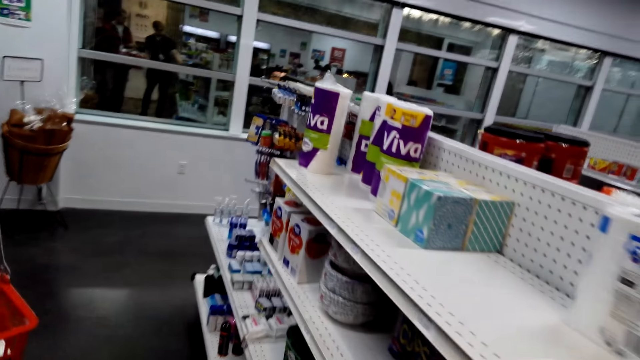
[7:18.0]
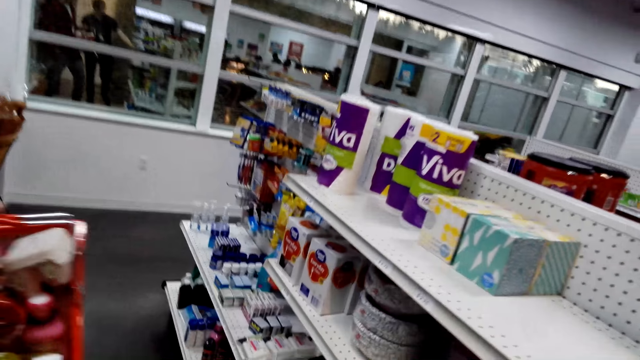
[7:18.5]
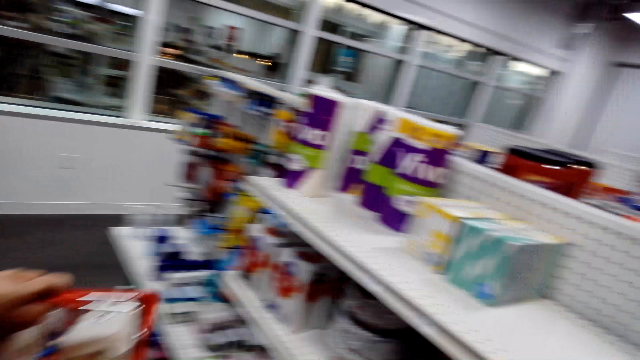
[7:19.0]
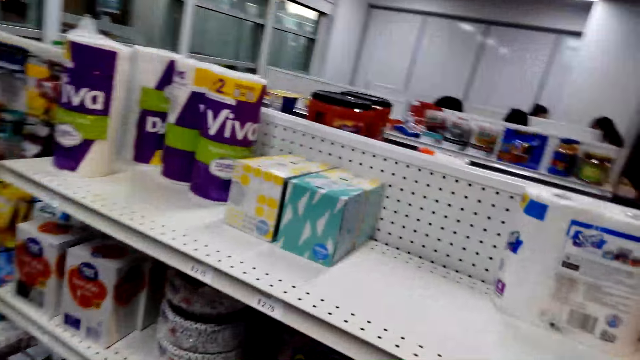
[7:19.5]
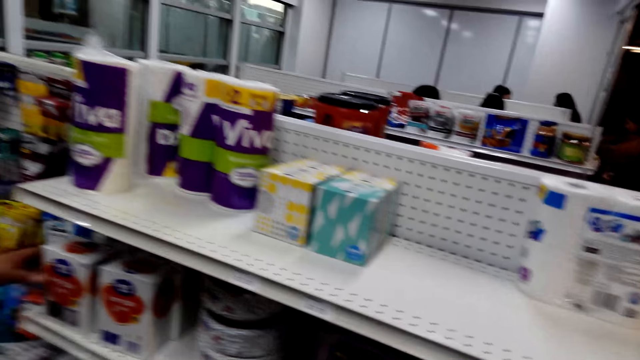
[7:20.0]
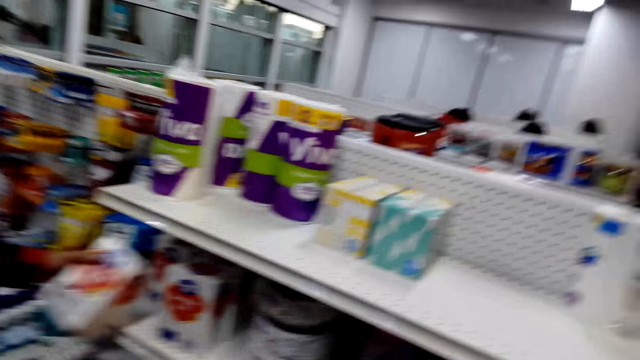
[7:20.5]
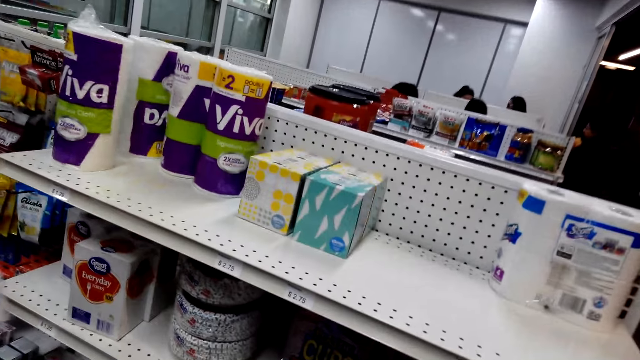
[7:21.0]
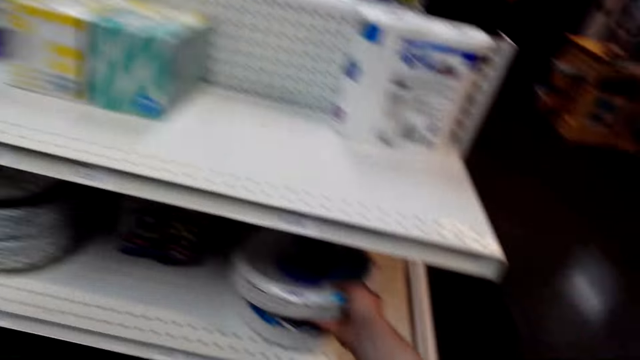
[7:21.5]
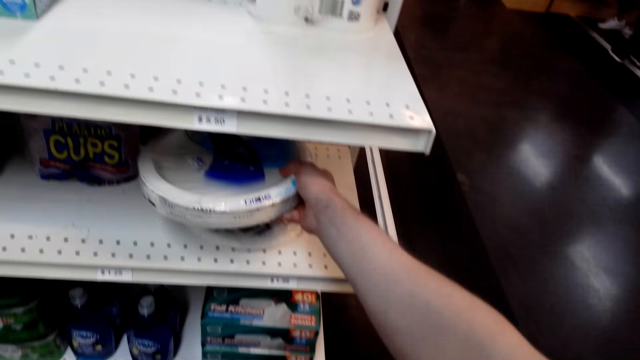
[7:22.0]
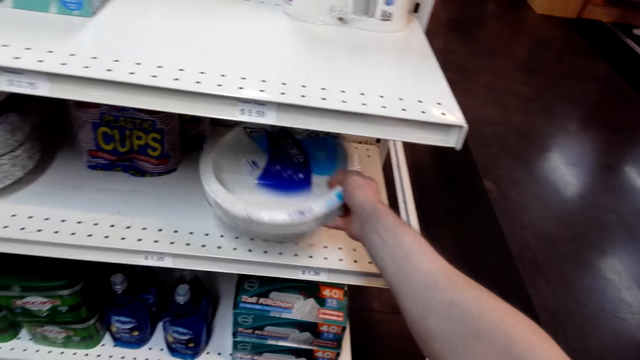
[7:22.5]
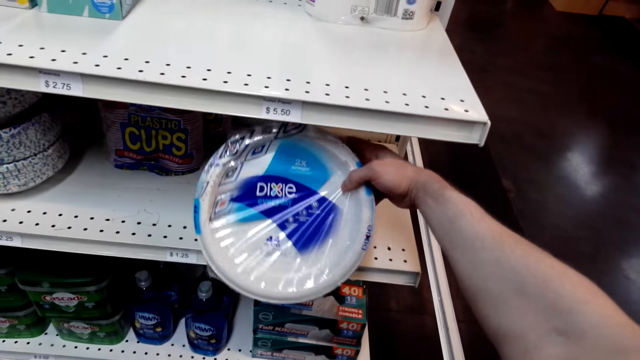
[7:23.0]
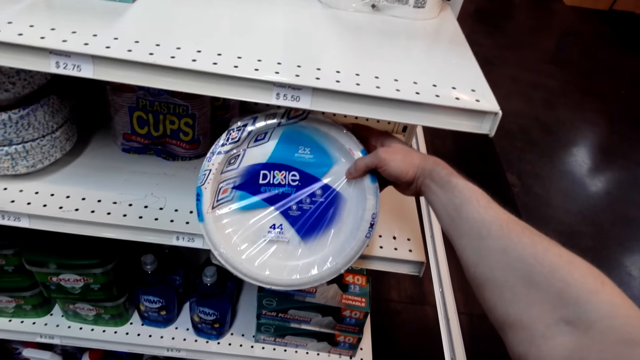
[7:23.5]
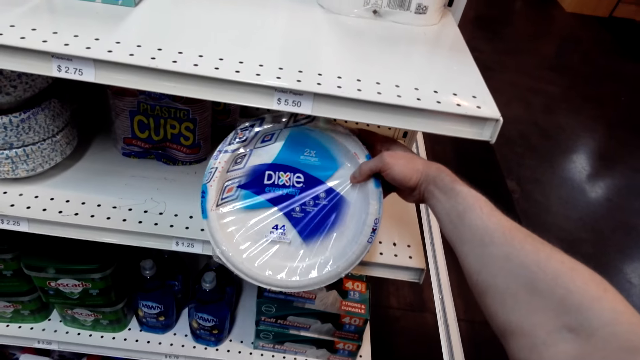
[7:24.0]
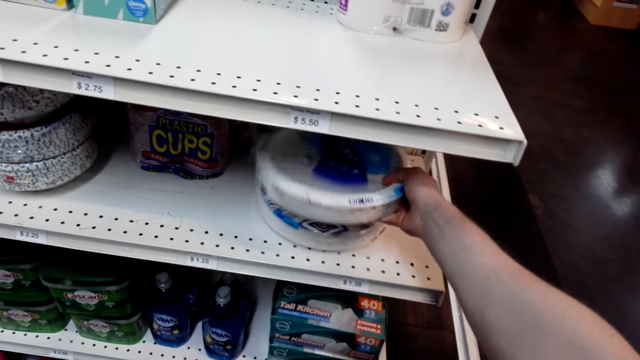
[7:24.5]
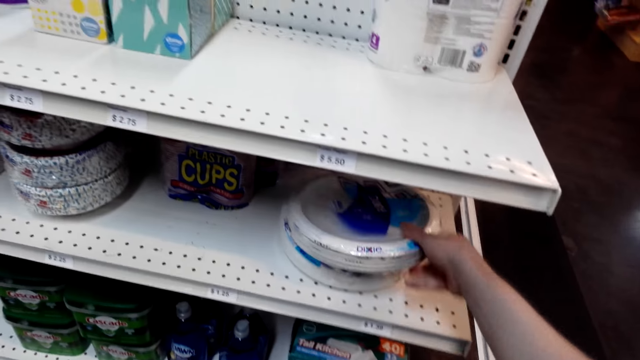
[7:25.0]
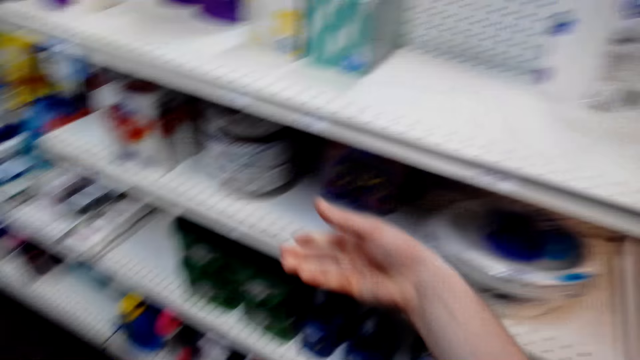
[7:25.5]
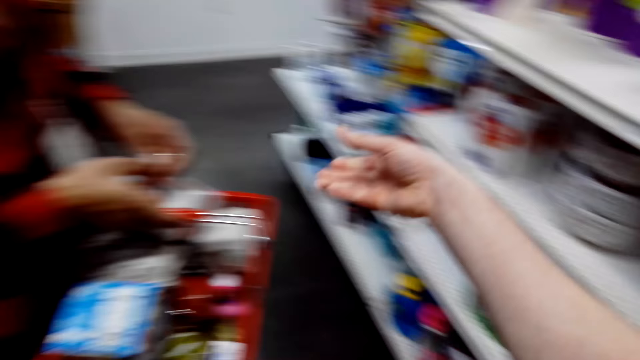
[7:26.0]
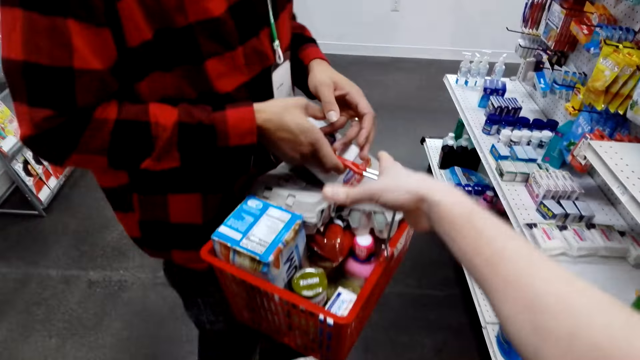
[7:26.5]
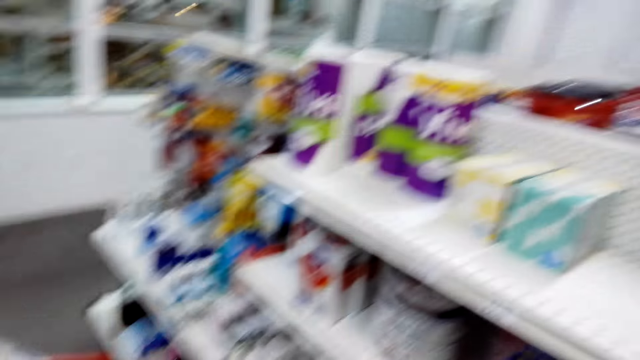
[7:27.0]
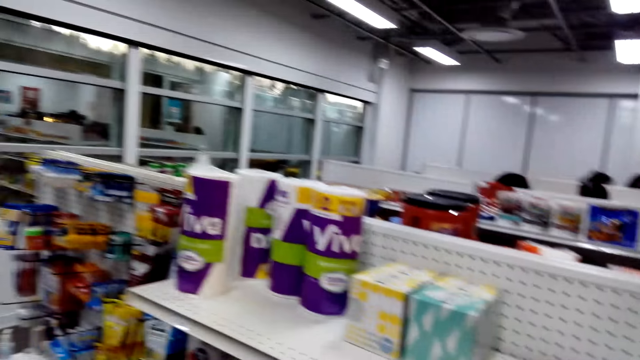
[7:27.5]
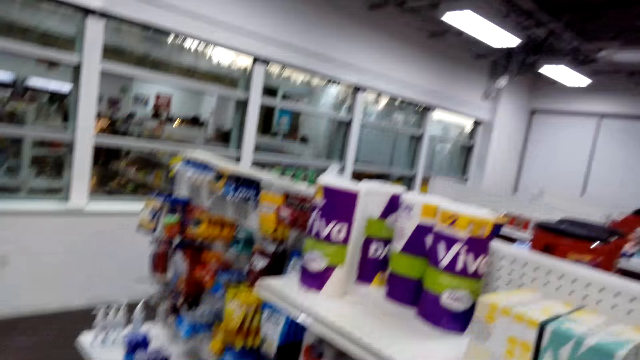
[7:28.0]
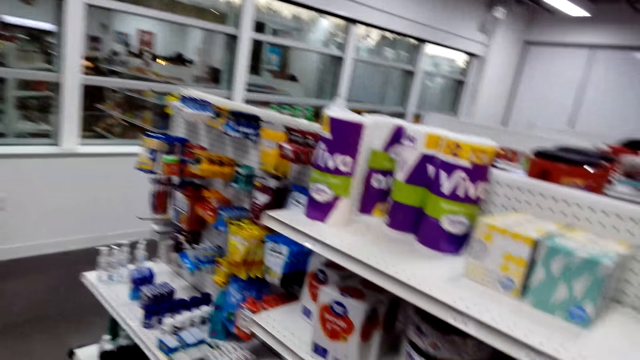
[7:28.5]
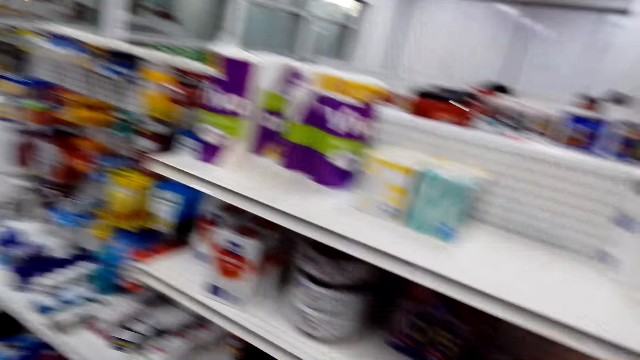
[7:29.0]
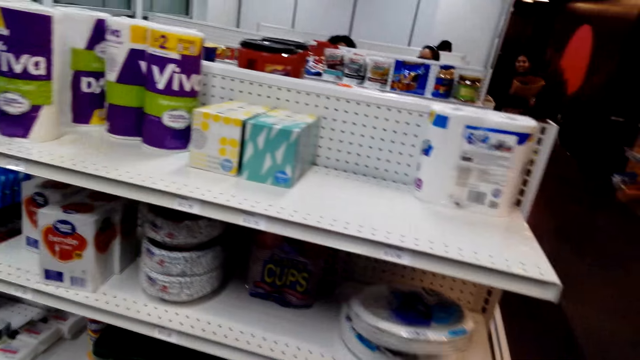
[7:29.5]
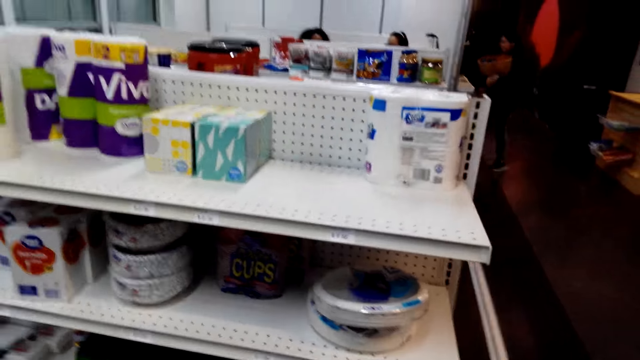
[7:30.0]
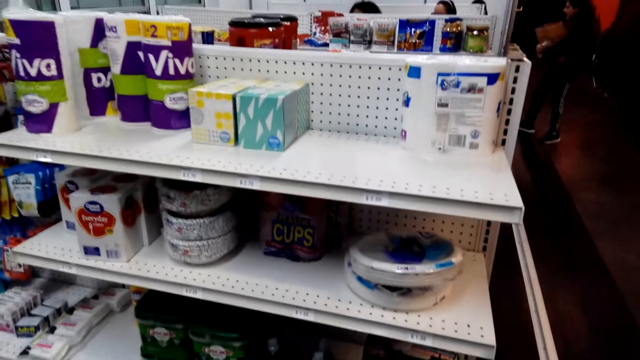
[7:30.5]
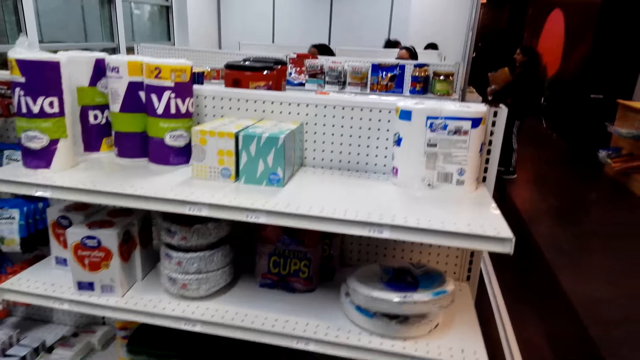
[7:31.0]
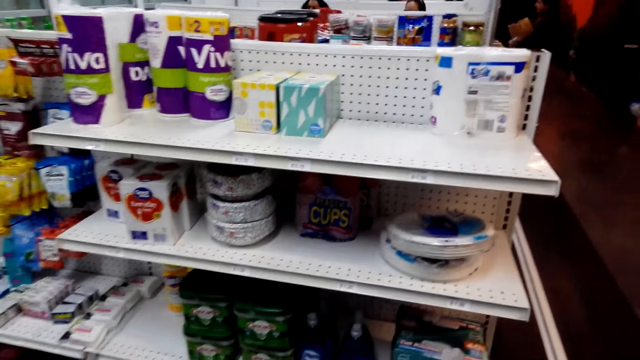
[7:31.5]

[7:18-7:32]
A man takes a packet of milk from the shelf. The camera wearer takes plates from the shelf. They look at the plates. They put the plates in the shelf. They put nothing in the shopping basket. They look around the shelf.

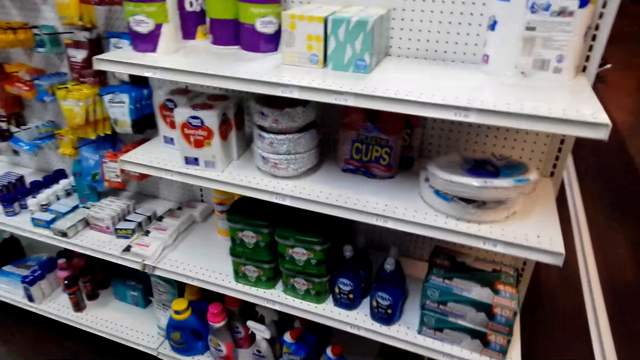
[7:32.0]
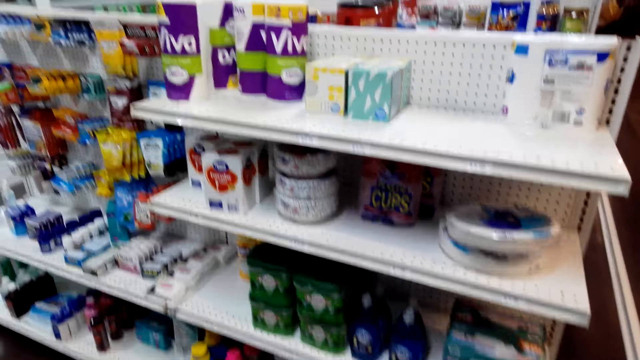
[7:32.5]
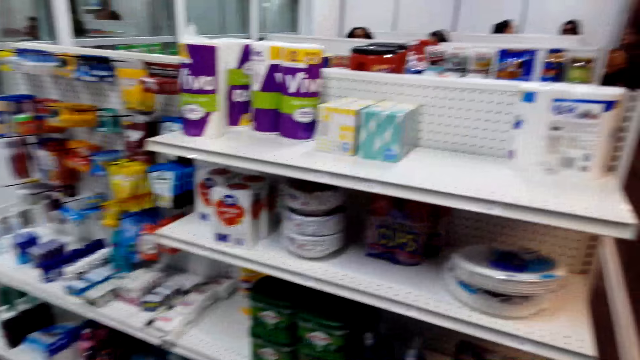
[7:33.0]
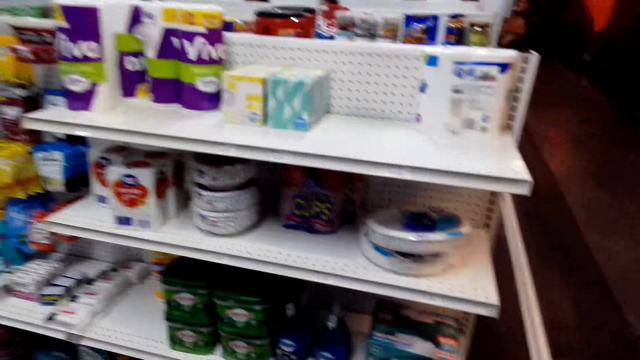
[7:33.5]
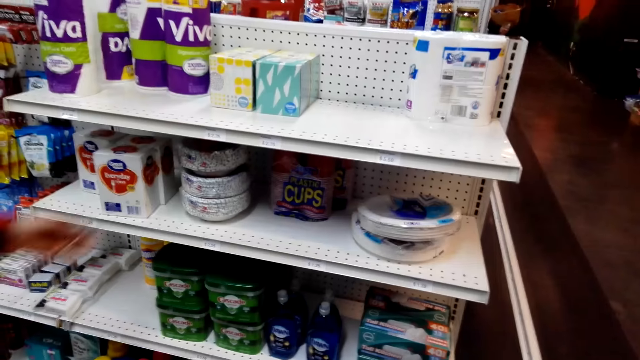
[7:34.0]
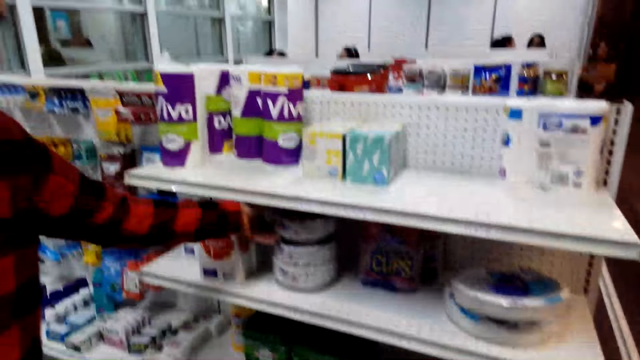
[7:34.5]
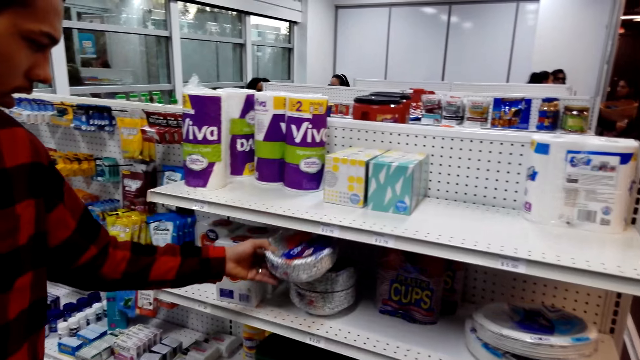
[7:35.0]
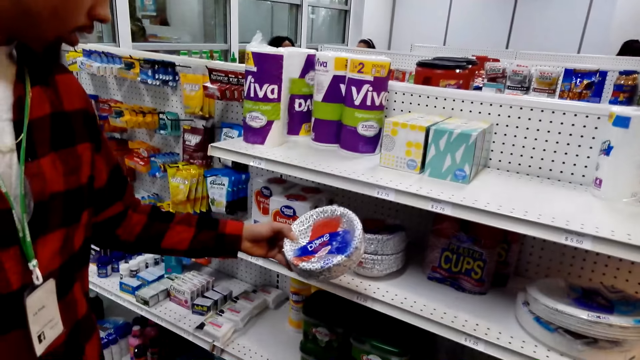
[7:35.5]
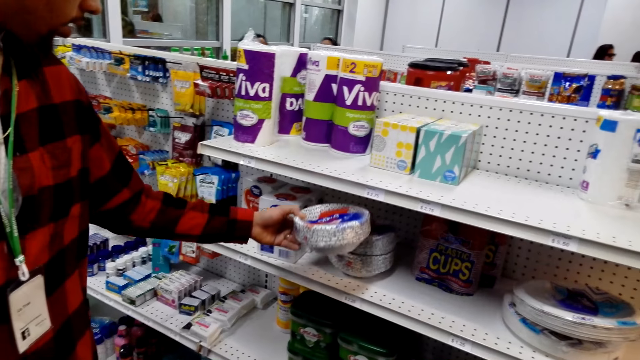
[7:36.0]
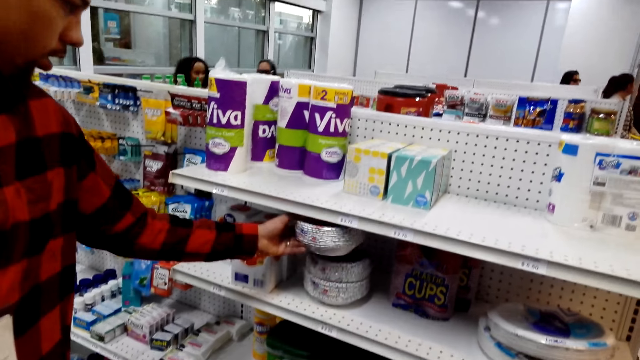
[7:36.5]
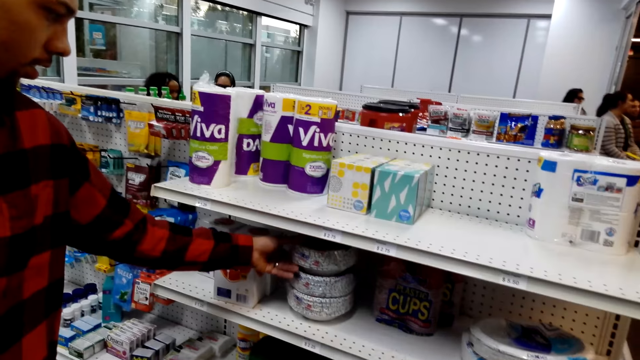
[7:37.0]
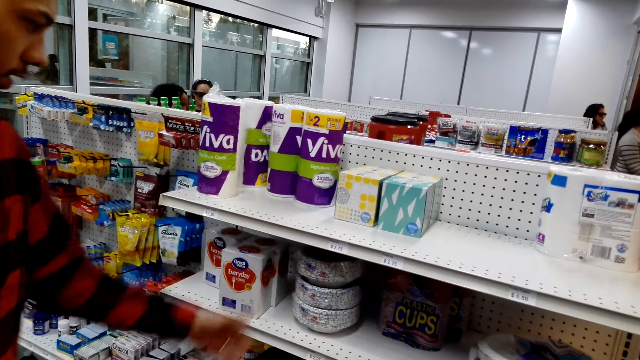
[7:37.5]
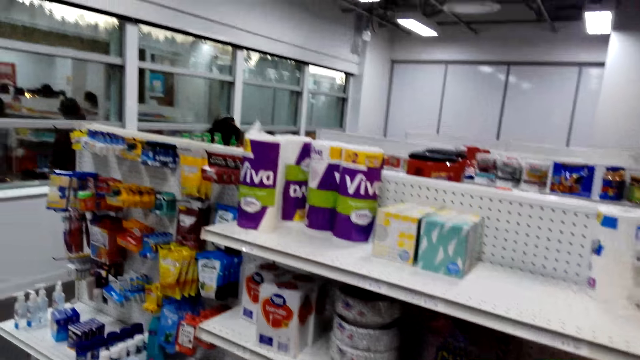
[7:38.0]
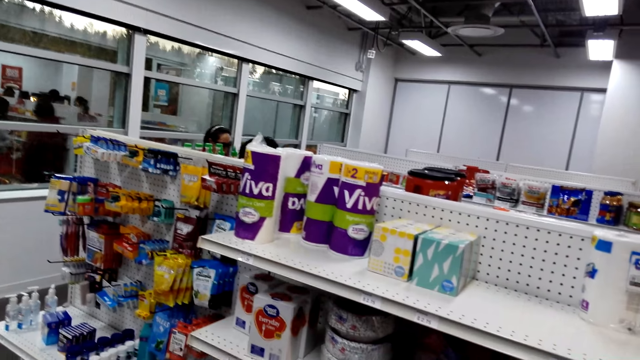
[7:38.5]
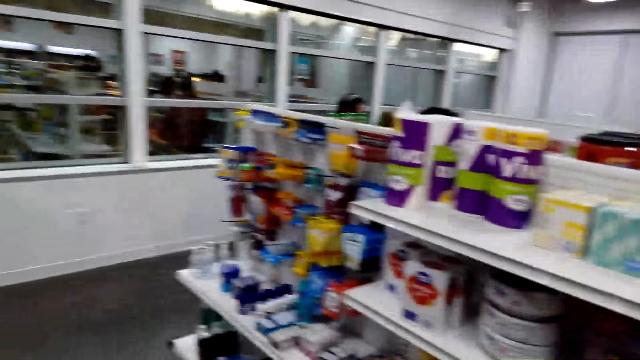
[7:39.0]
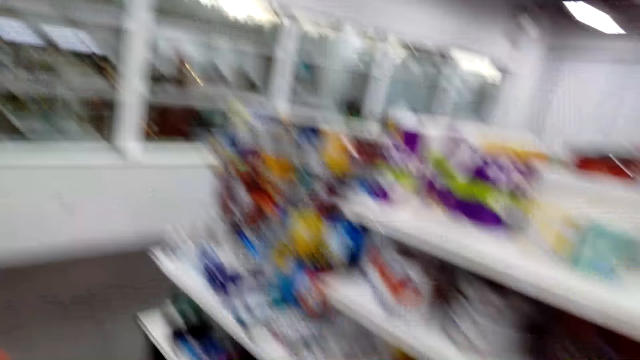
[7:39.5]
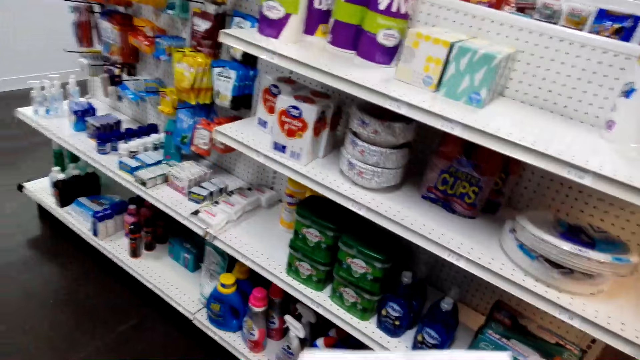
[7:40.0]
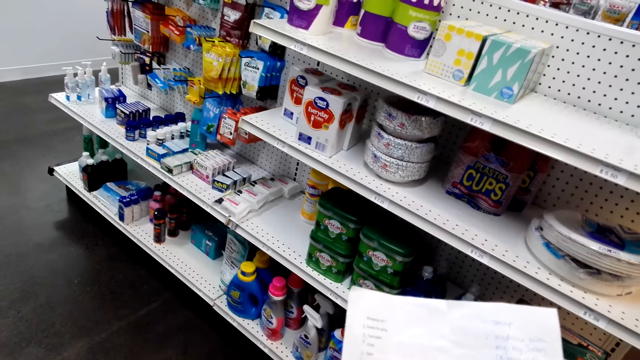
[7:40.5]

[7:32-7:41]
A man takes plates from the shelf and puts the plates in the shelf.
